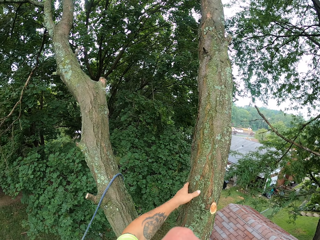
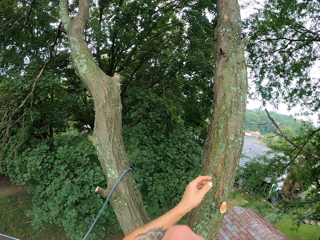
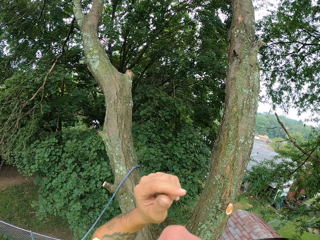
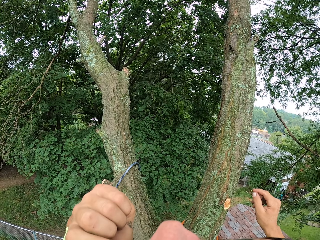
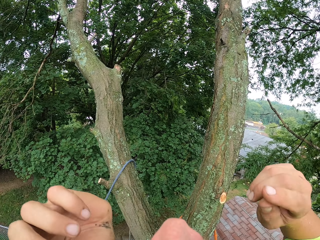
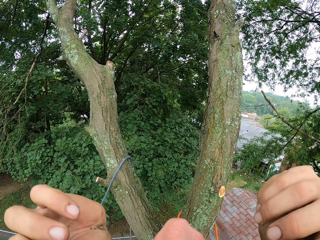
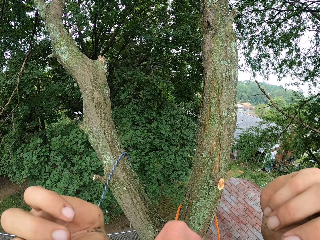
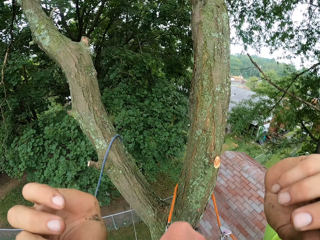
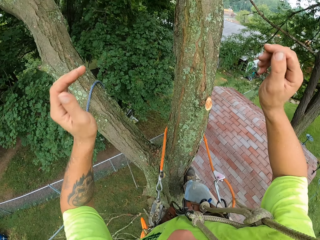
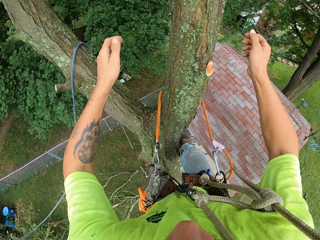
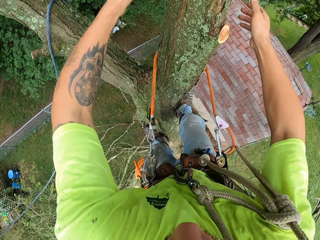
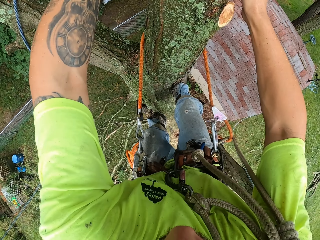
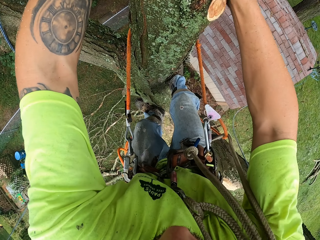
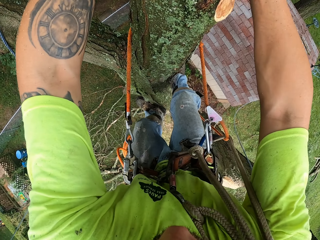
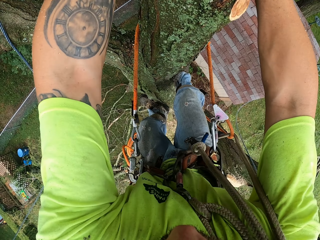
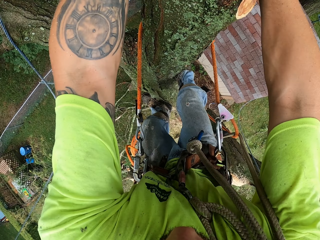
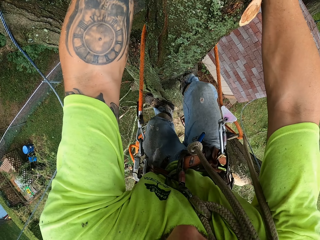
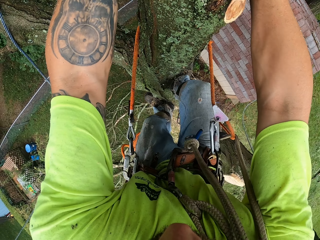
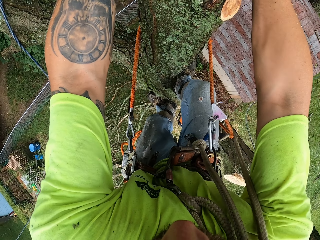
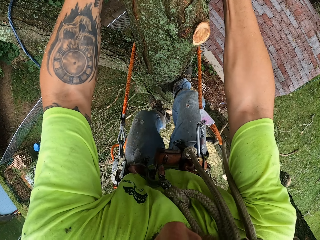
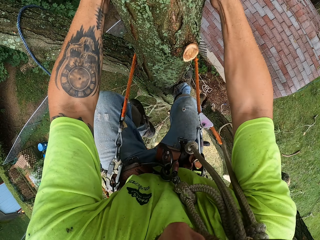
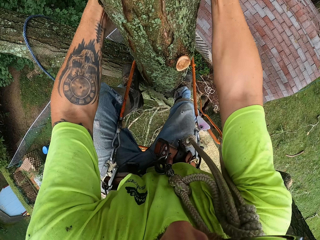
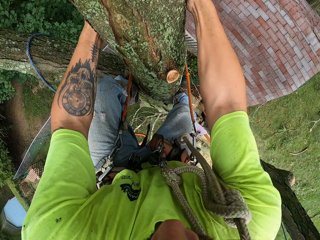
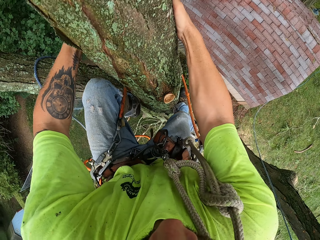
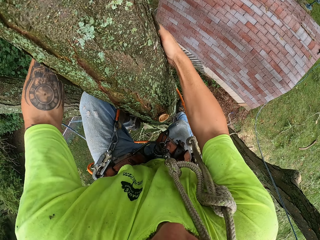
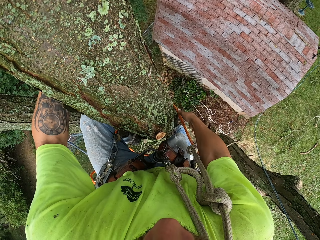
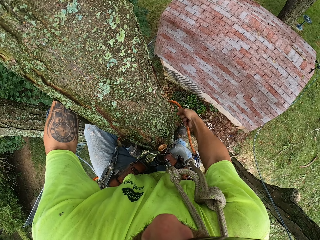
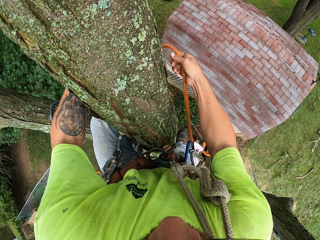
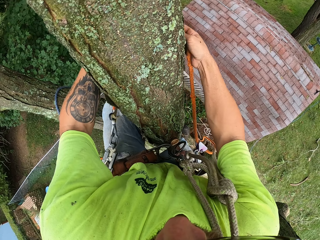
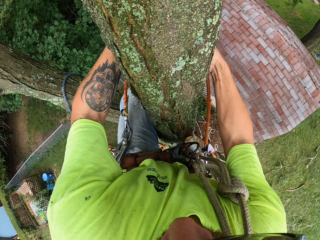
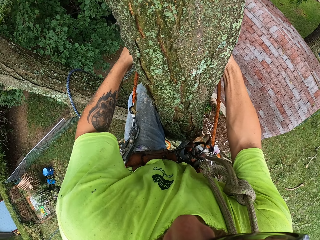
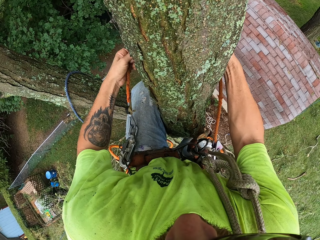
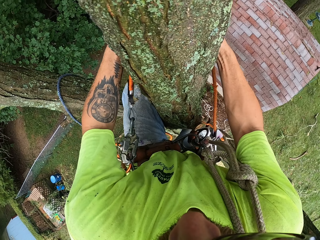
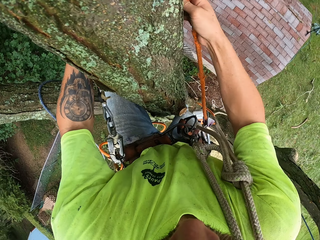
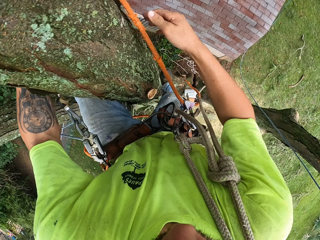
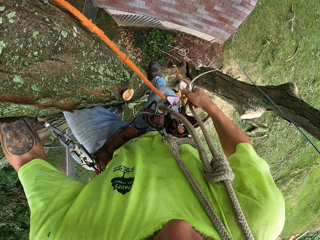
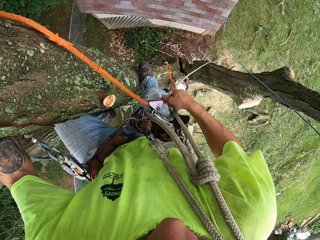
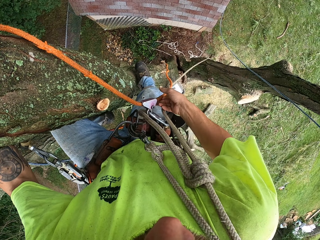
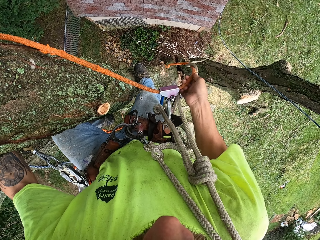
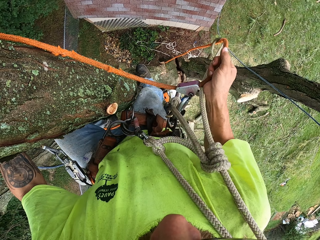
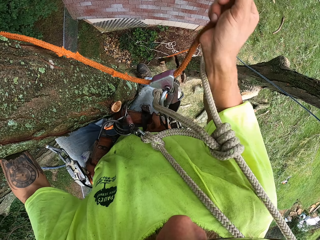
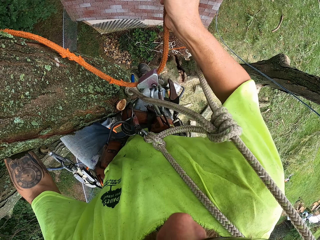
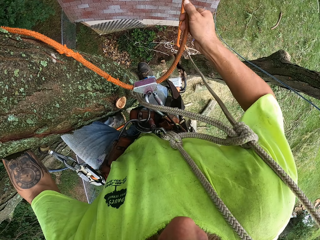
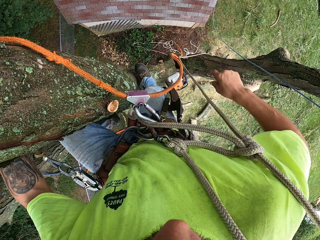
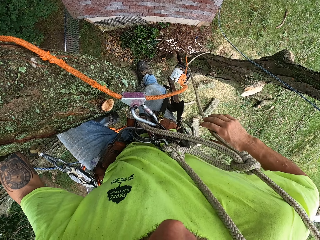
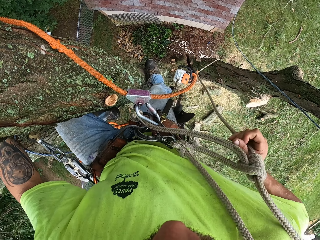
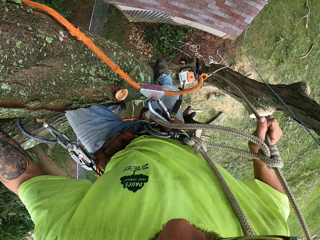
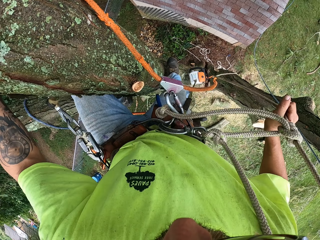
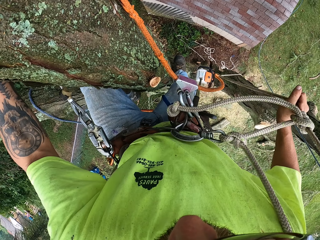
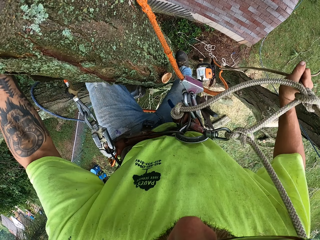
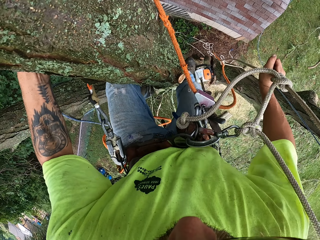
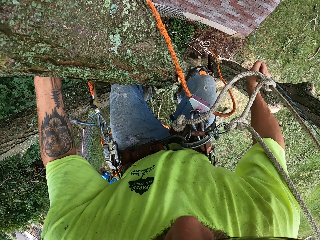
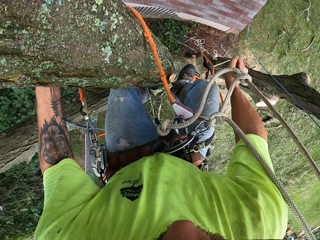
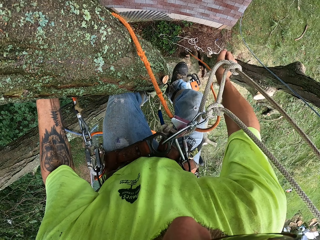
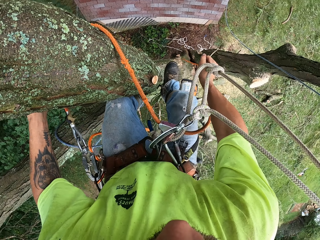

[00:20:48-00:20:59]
The camera wearer adjusts the camera. He climbs up the tree. He holds the tree with both hands. He adjusts the rope with his right hand. He adjusts the rope with his left hand. He adjusts the rope with his right hand. He holds the rope with his right hand.

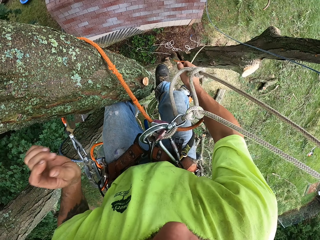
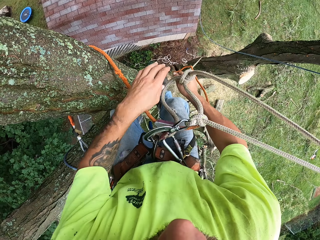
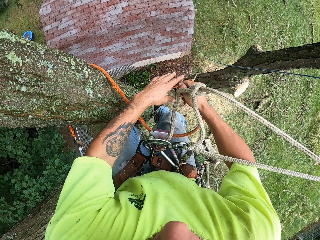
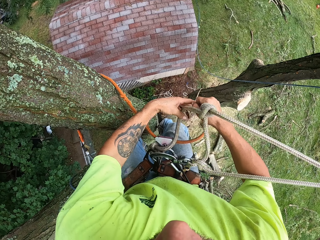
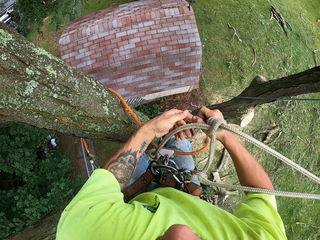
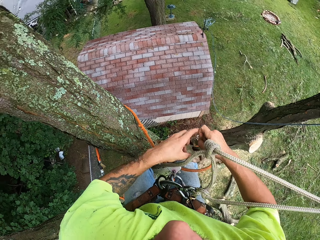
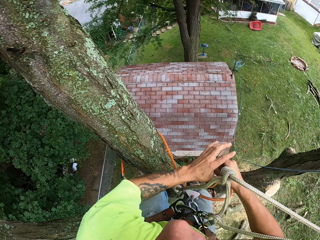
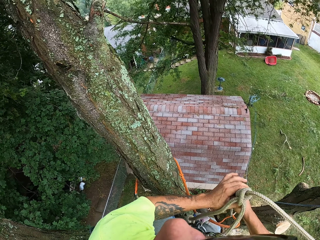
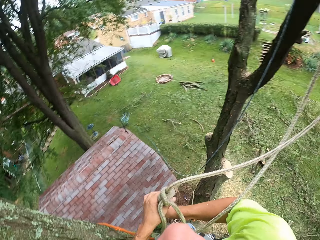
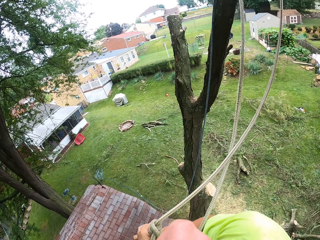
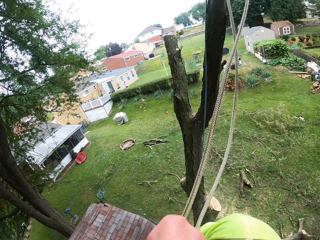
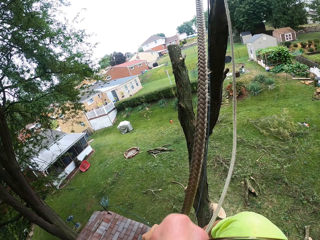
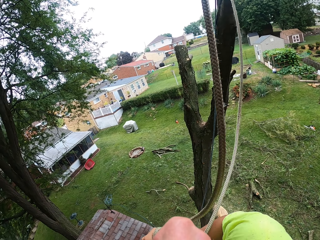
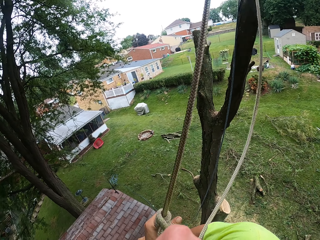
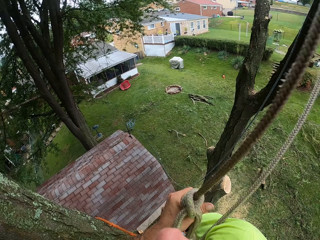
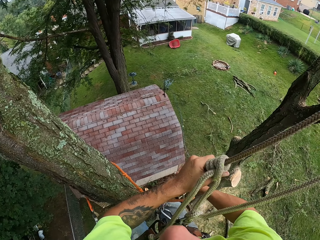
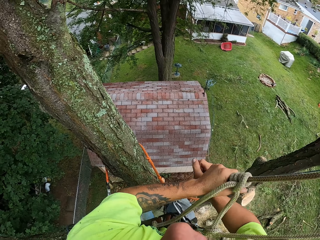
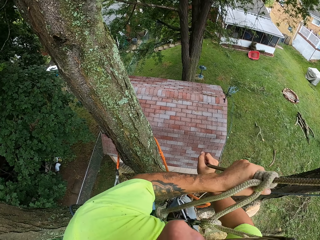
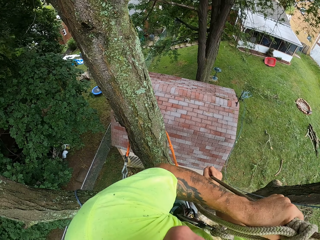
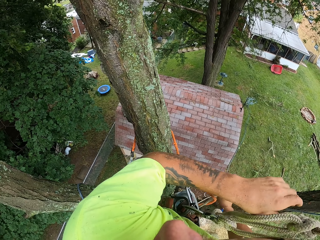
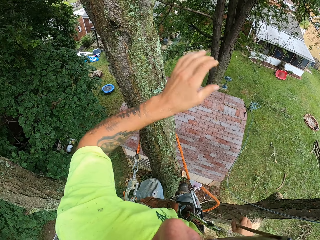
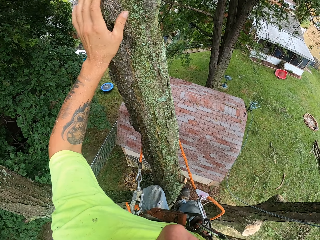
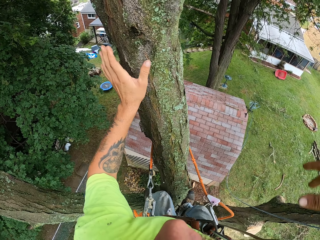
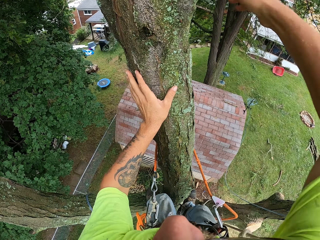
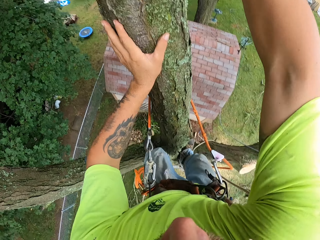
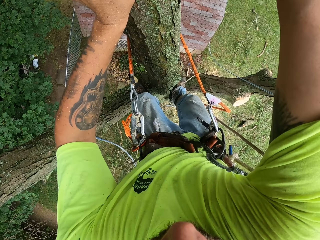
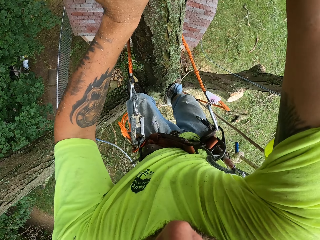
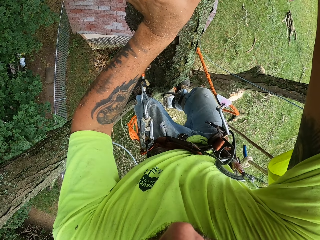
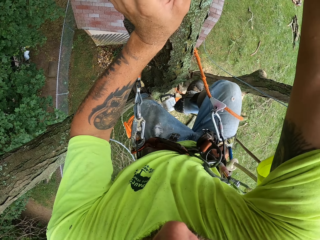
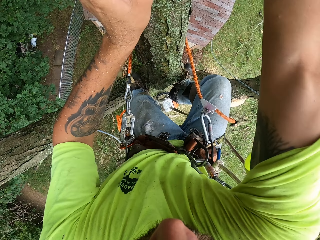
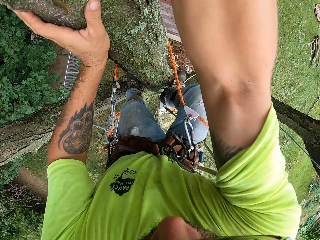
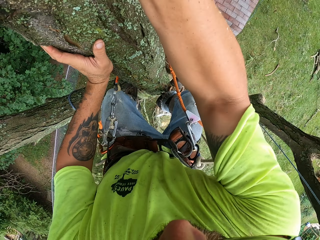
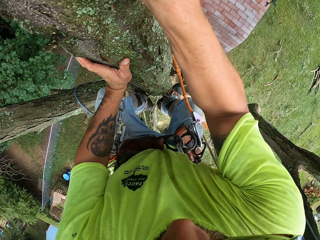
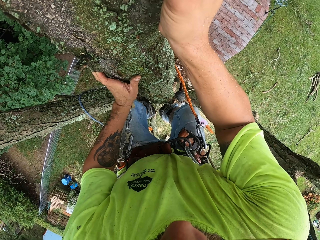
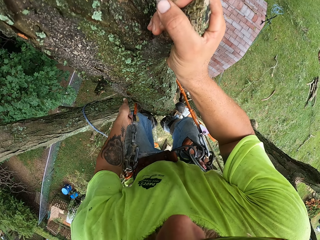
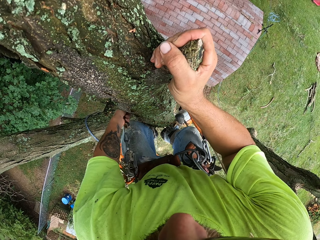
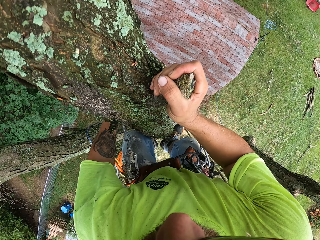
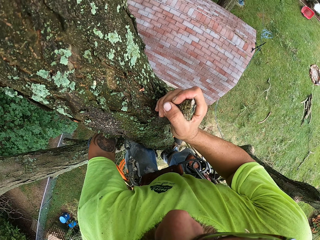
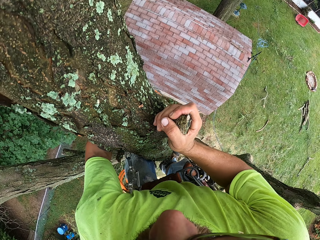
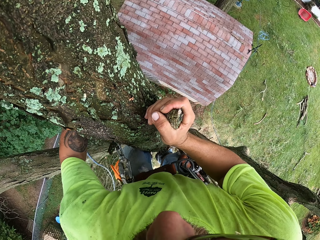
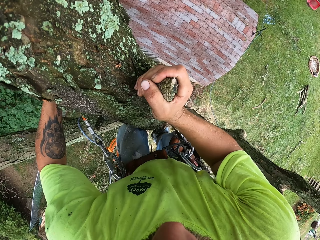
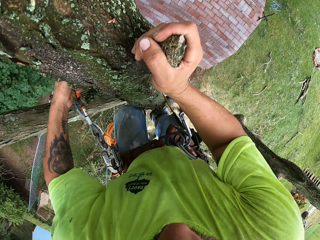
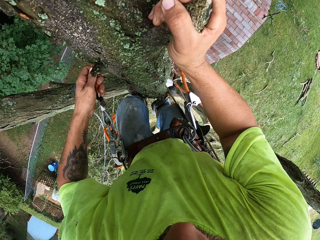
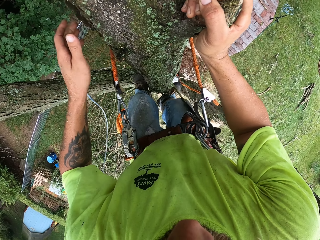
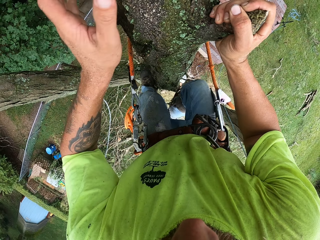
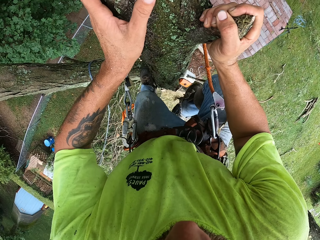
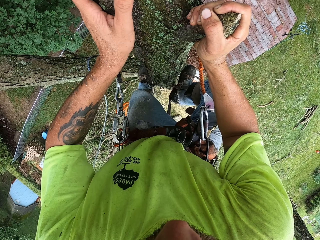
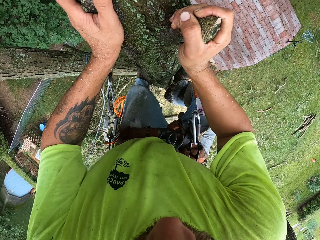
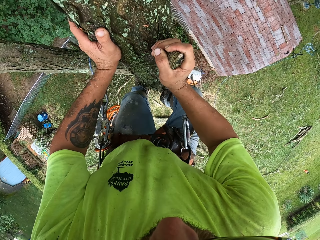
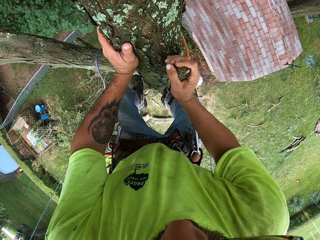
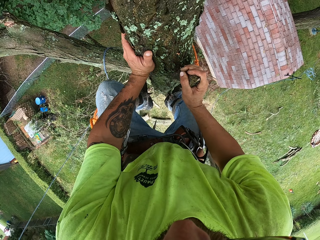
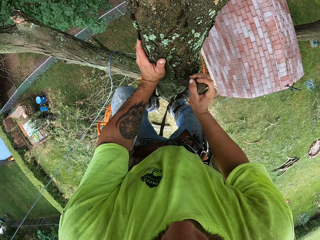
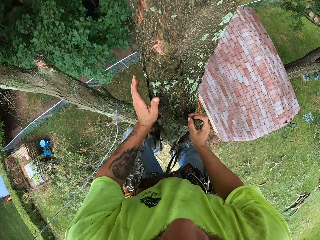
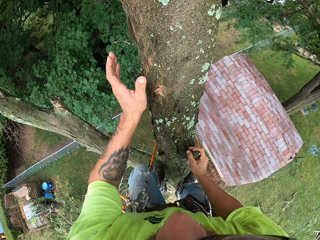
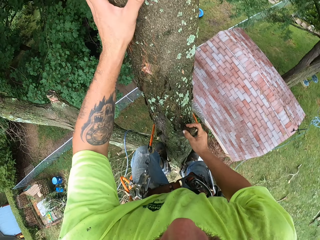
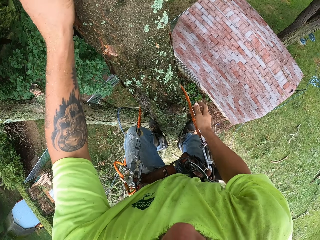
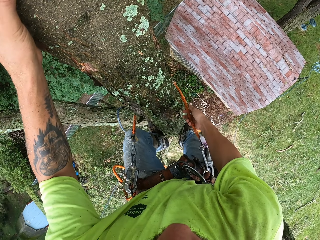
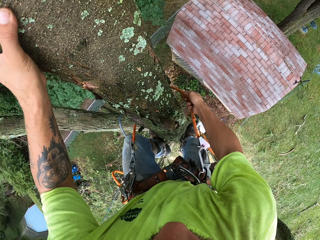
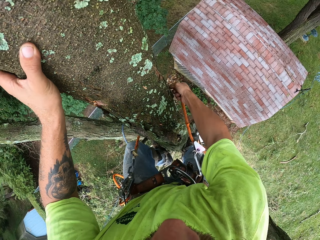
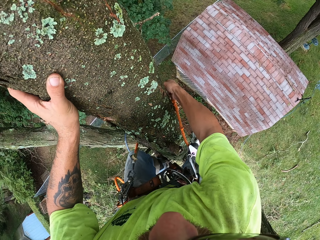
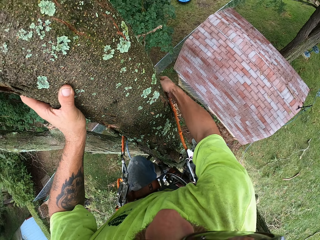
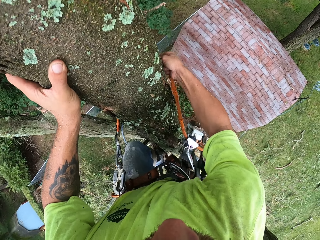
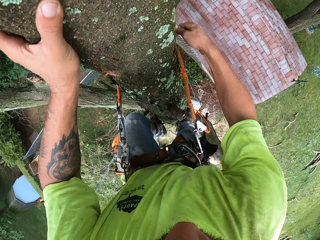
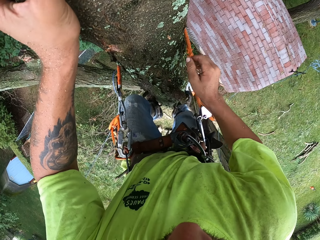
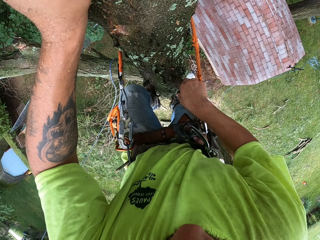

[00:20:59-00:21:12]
The camera wearer adjusts the rope with both hands. He looks at the building. He holds the tree with his left hand. He holds the tree with his right hand. He adjusts the rope with his left hand. He holds the tree with both hands. He adjusts the rope with his right hand.
